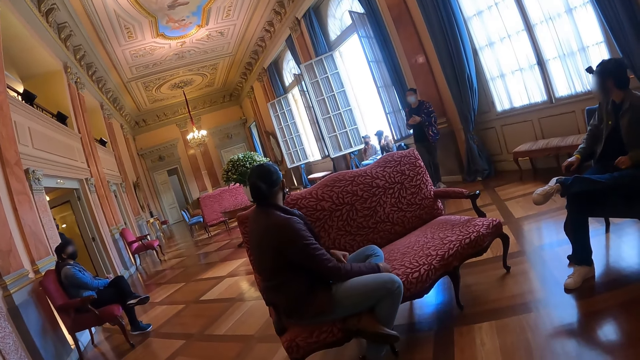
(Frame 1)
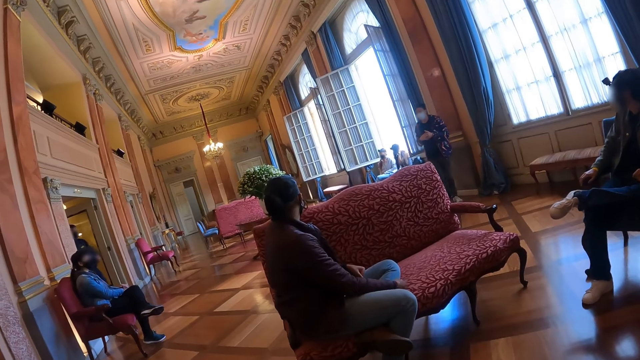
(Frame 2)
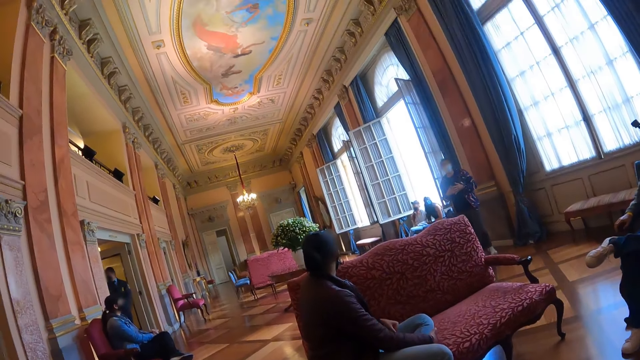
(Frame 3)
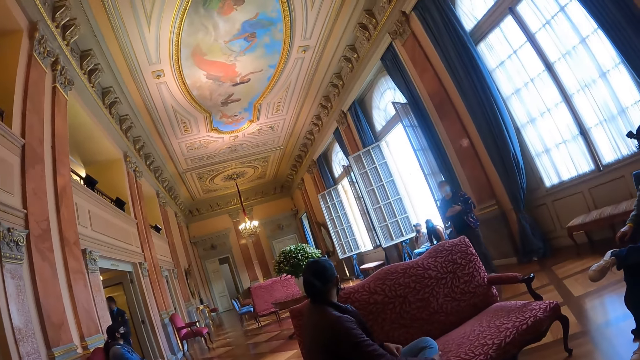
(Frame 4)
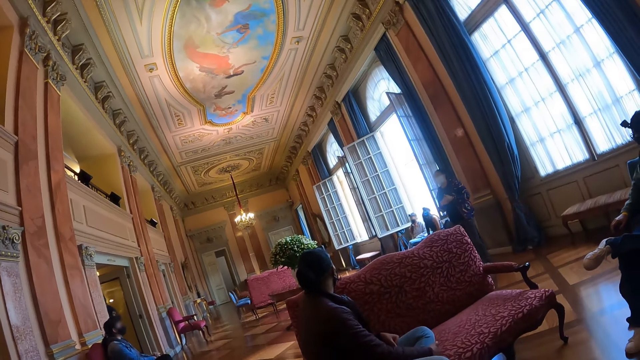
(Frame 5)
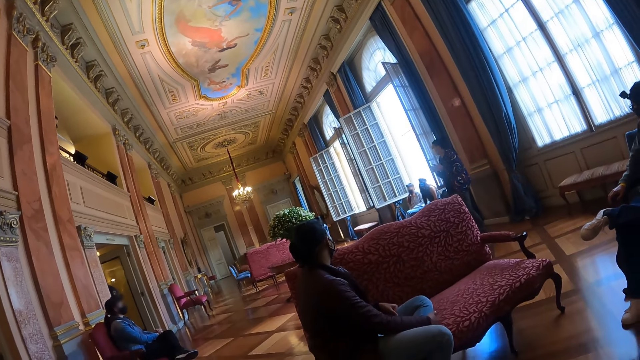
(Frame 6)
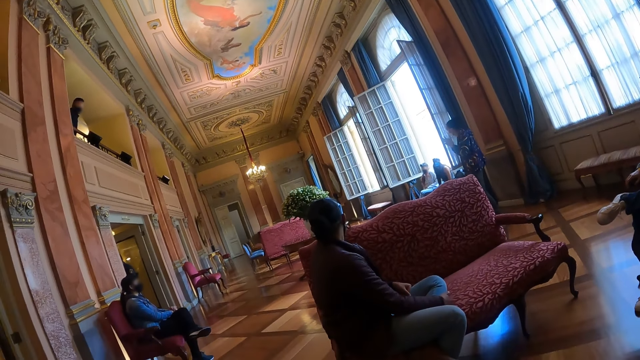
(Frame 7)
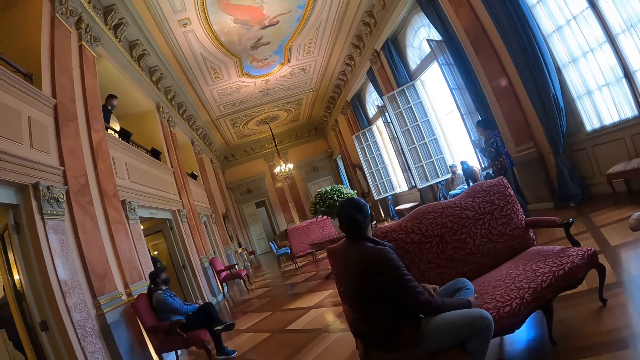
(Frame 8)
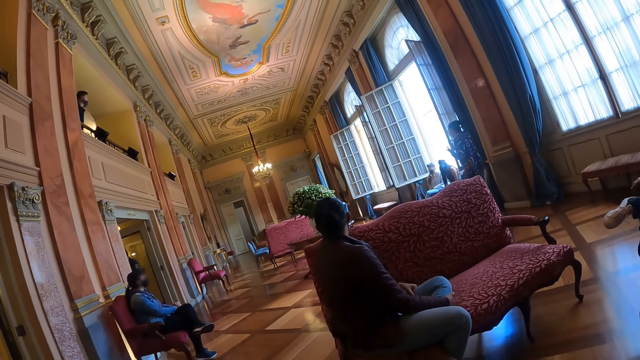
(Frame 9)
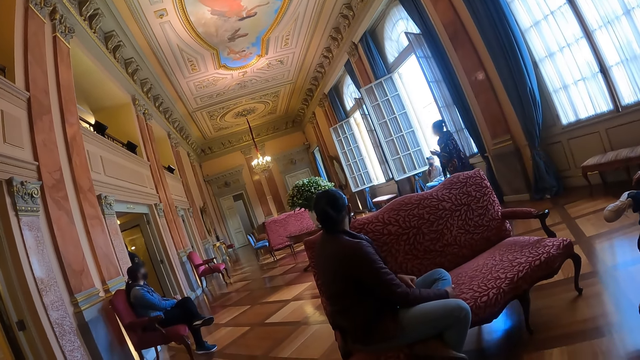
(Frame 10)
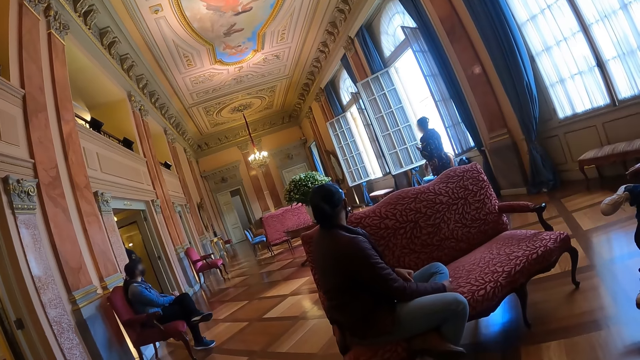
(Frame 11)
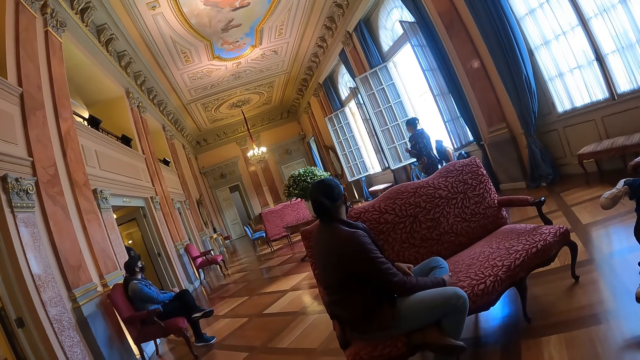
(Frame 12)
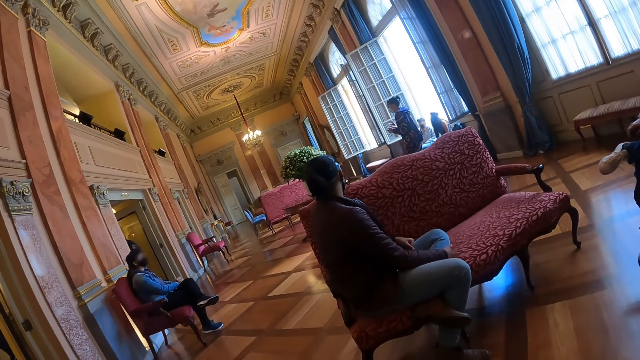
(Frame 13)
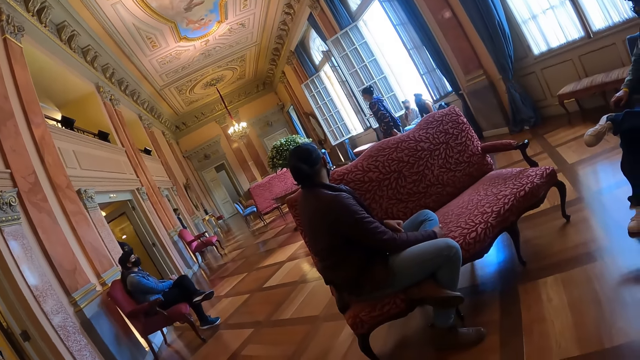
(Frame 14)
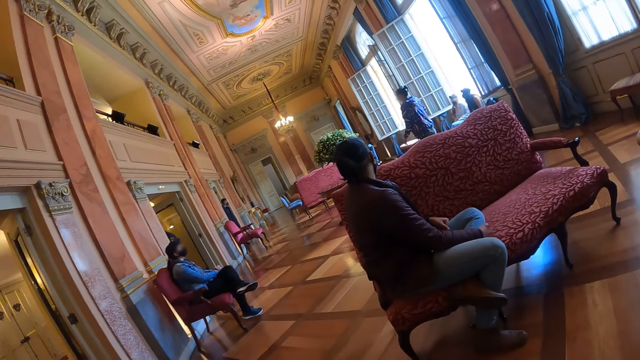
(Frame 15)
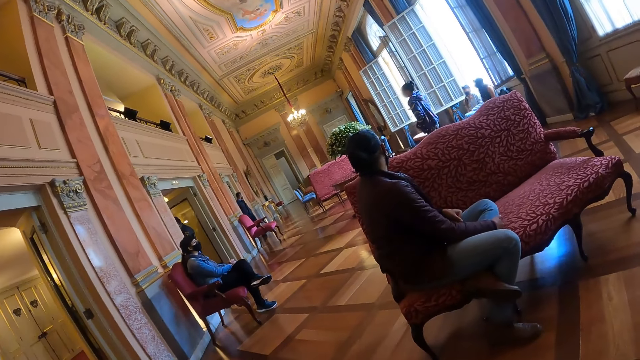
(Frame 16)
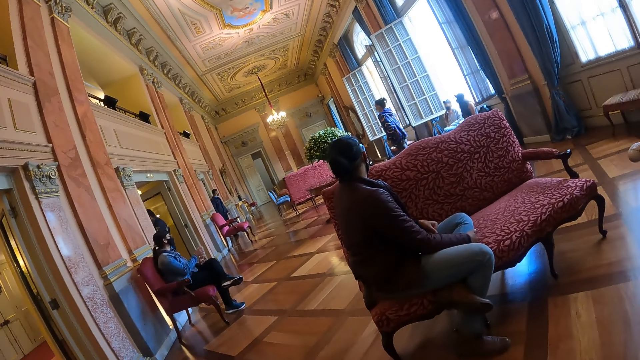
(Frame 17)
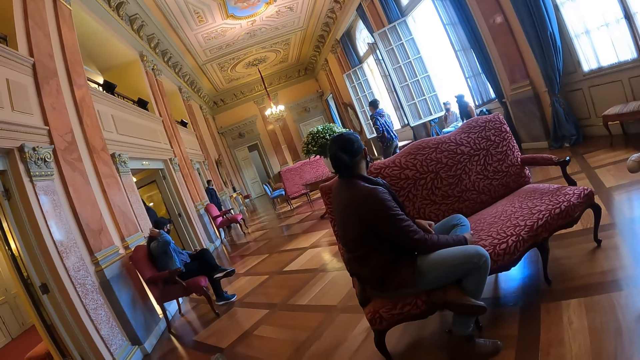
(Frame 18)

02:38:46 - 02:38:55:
The camera wearer looks around the hall. A person walks around the hall.

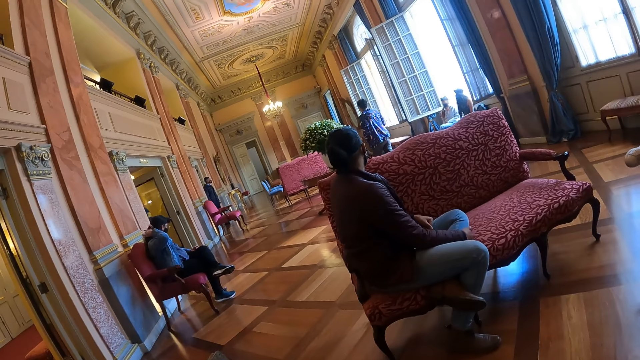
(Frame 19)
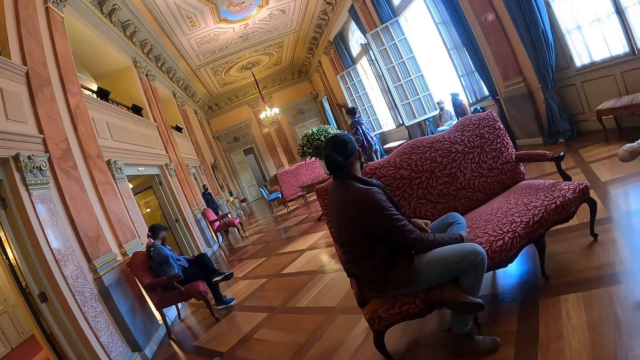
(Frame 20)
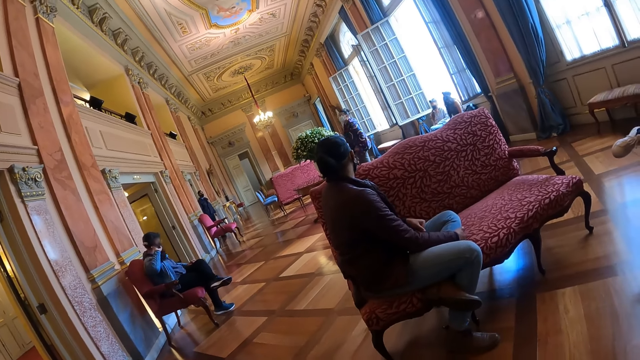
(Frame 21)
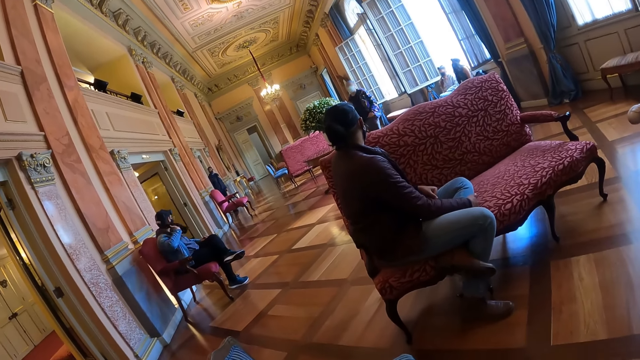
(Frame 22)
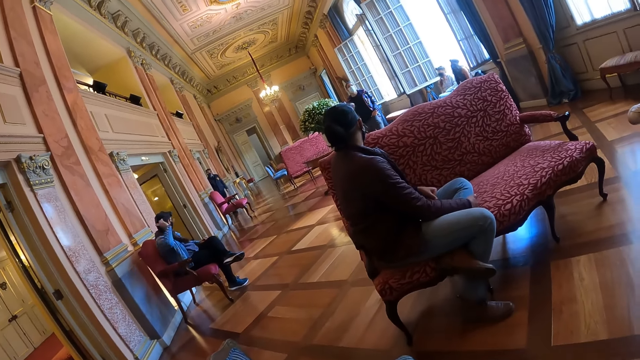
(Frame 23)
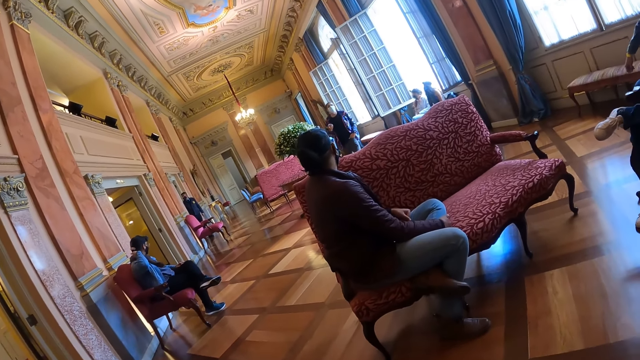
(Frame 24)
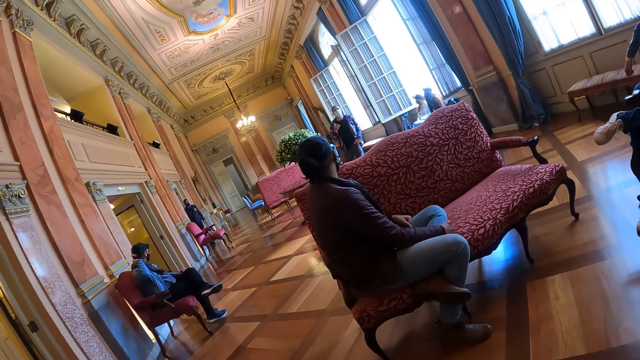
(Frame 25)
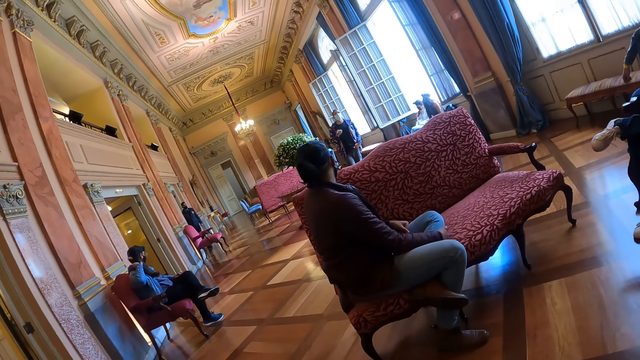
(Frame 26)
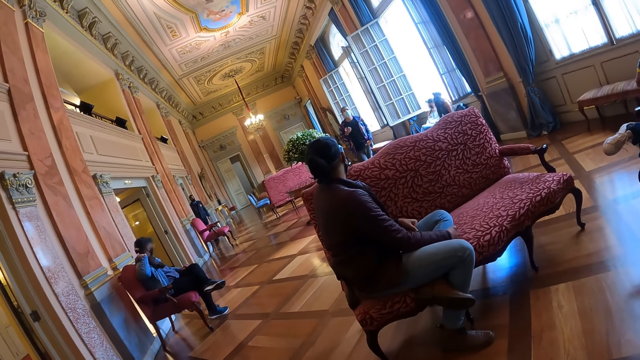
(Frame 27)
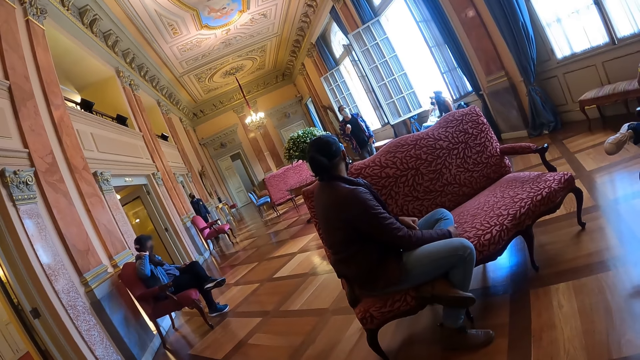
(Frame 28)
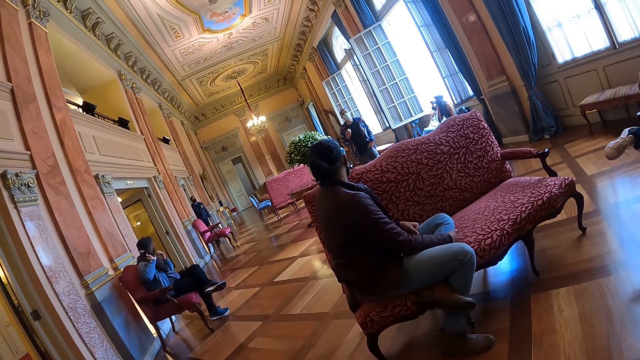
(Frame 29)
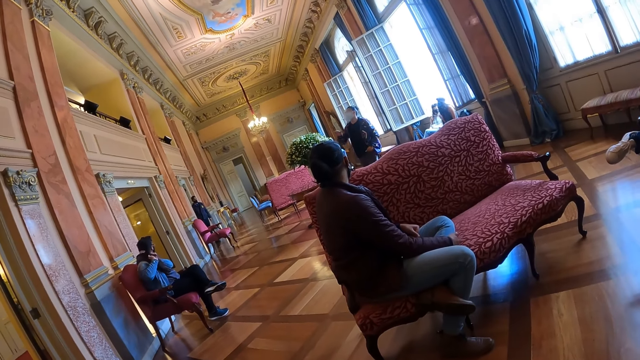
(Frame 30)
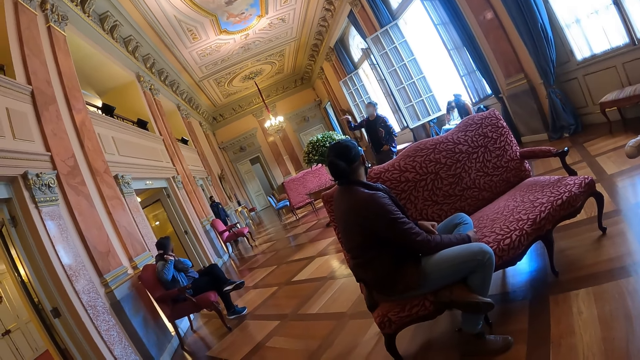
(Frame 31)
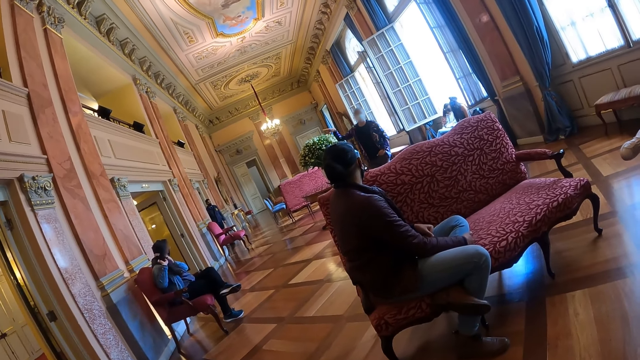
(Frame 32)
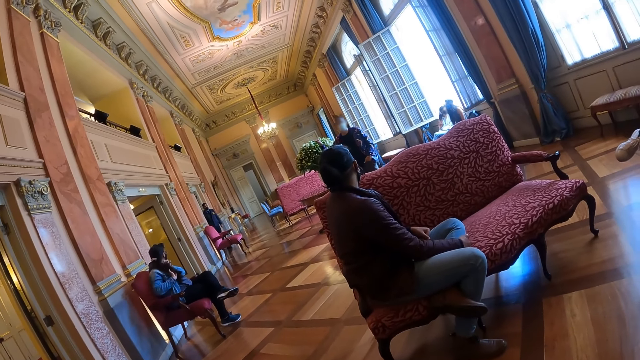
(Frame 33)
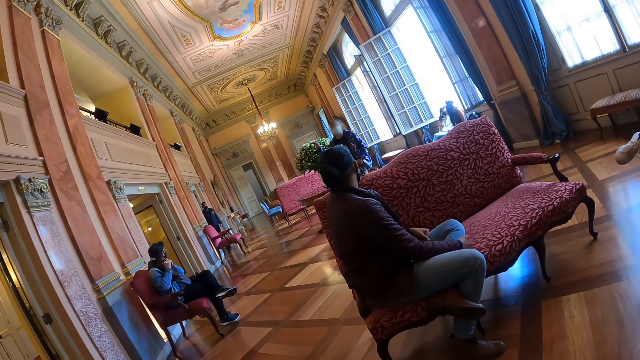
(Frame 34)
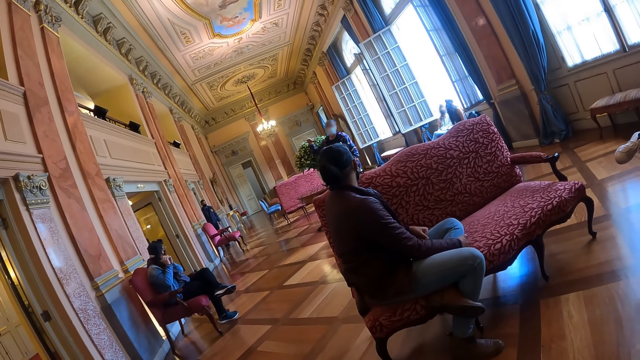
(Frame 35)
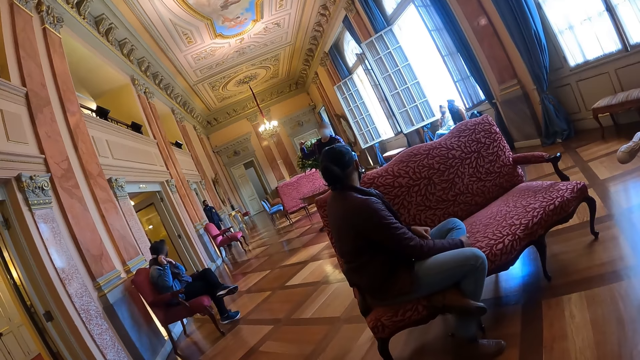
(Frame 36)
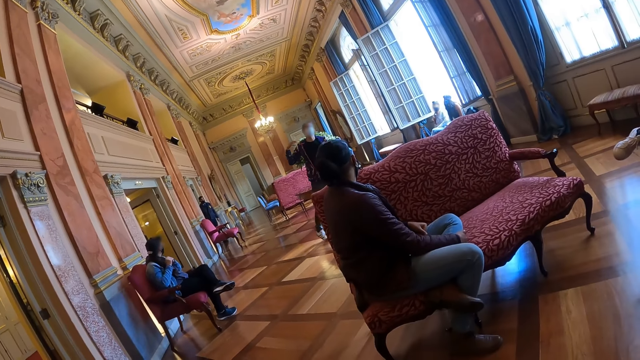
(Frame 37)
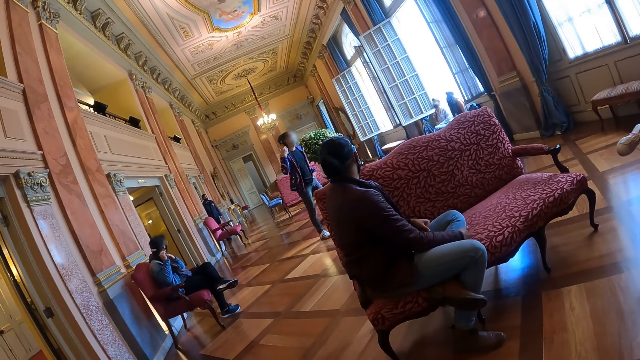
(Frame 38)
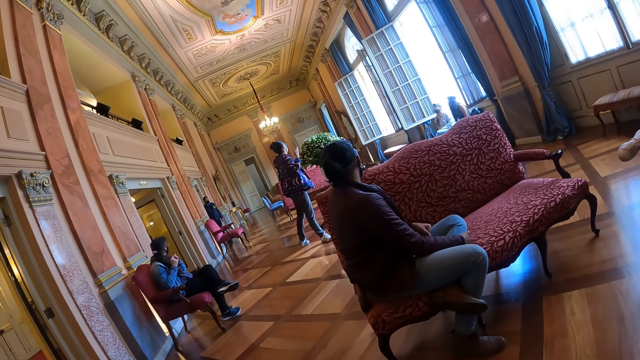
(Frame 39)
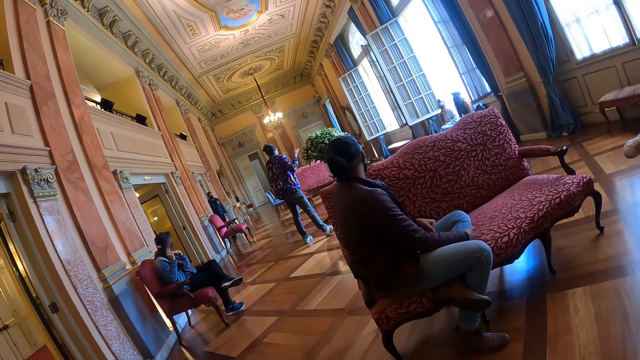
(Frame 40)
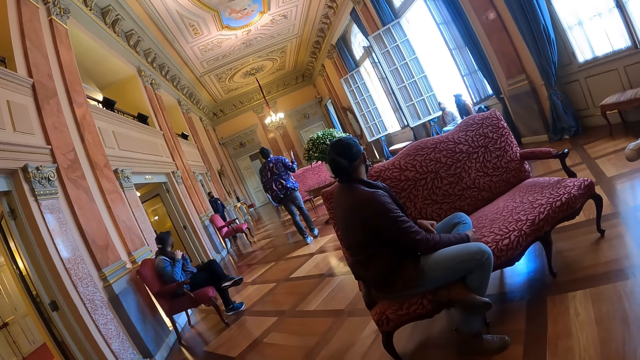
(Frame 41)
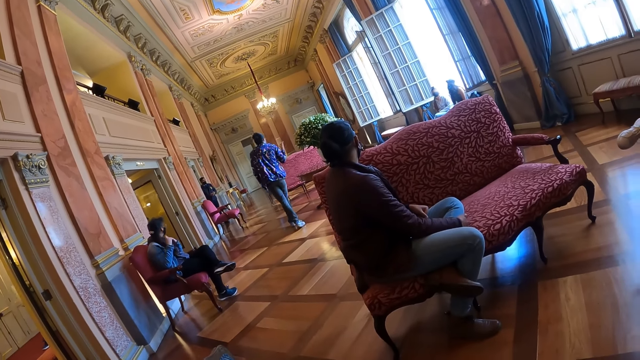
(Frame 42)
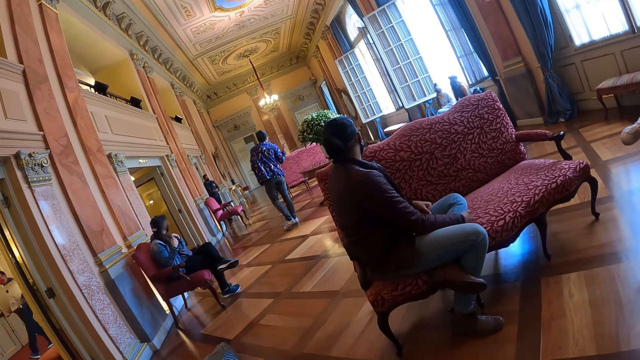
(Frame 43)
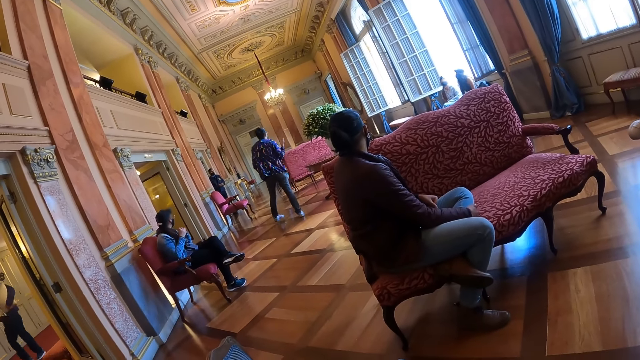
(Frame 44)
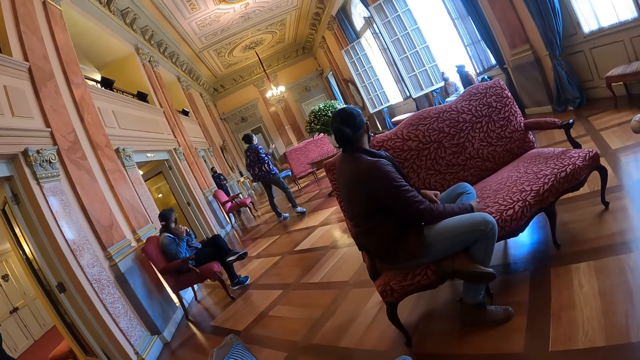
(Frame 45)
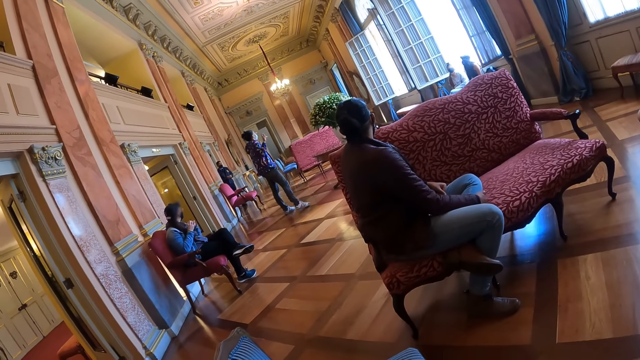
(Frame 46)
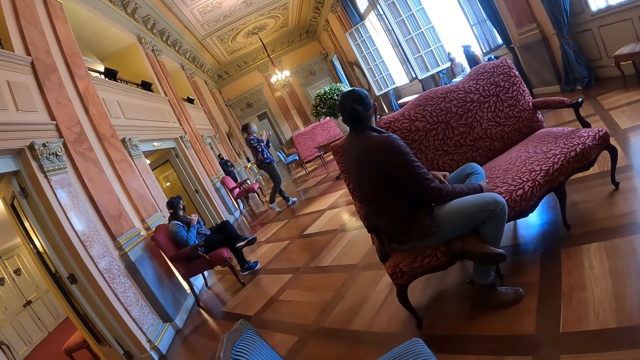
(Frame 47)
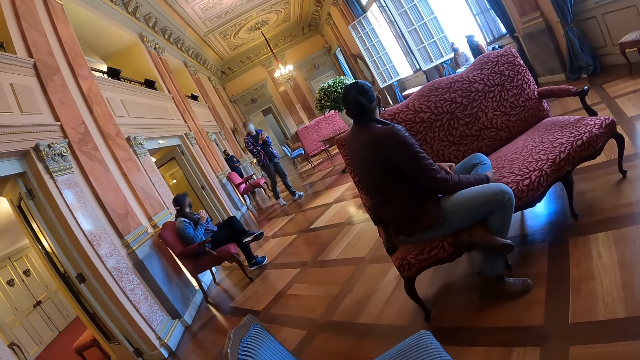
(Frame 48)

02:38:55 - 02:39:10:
A person turns around the hall, walks around the hall and talks to the people in the hall.
